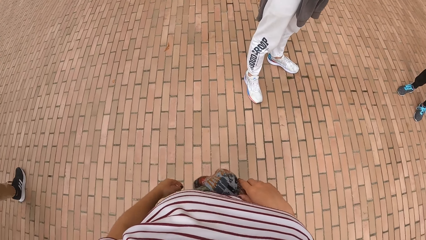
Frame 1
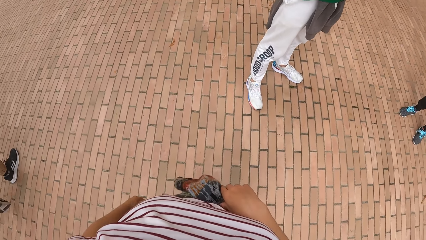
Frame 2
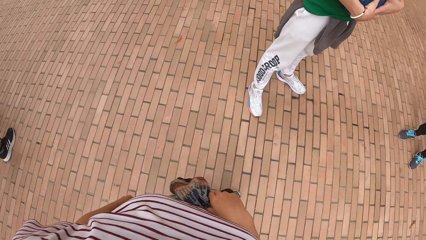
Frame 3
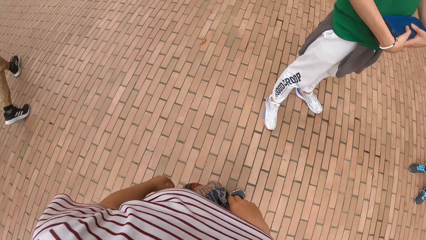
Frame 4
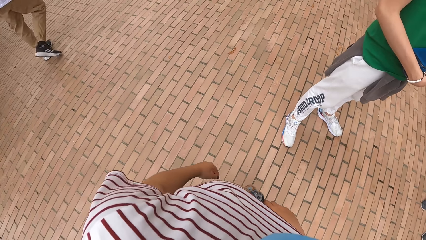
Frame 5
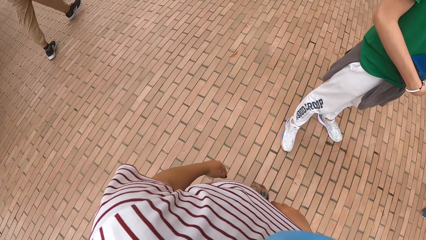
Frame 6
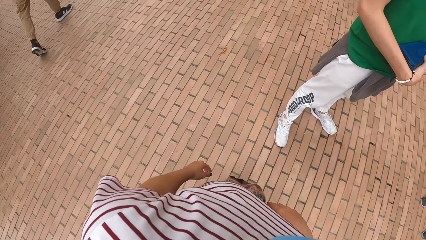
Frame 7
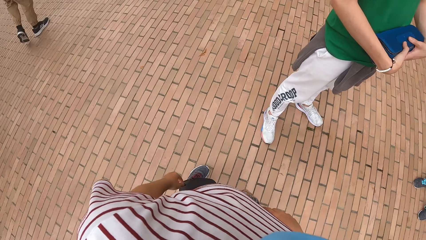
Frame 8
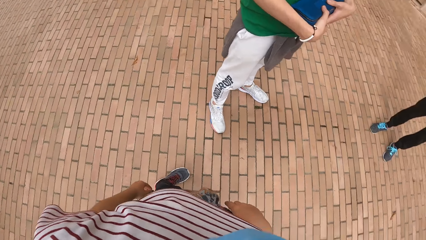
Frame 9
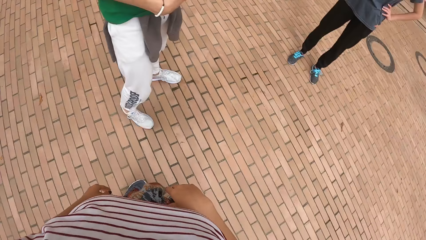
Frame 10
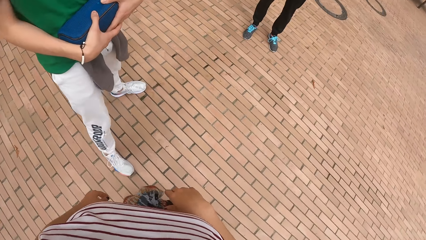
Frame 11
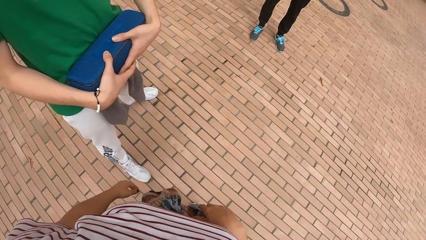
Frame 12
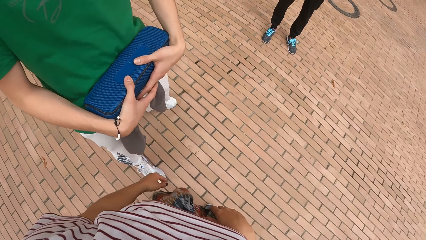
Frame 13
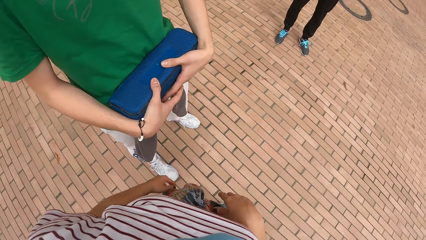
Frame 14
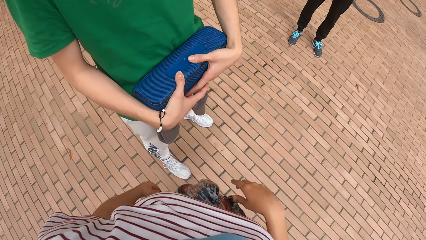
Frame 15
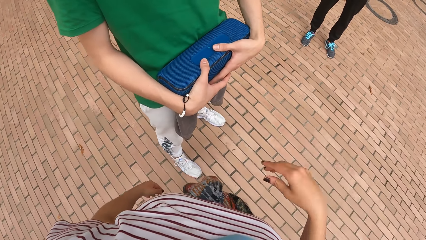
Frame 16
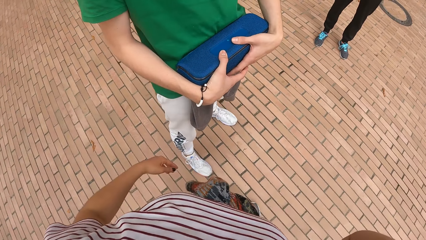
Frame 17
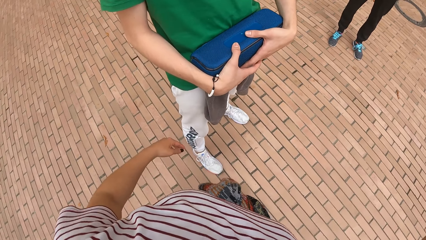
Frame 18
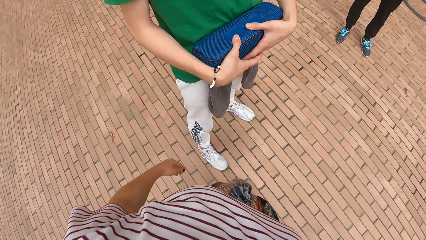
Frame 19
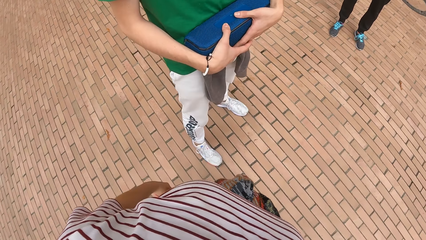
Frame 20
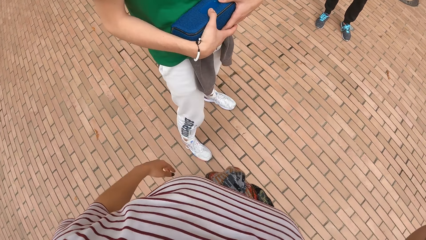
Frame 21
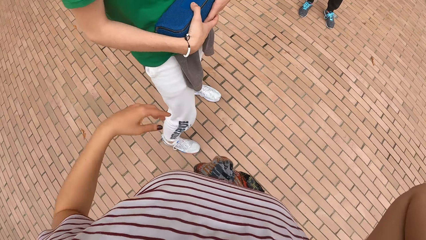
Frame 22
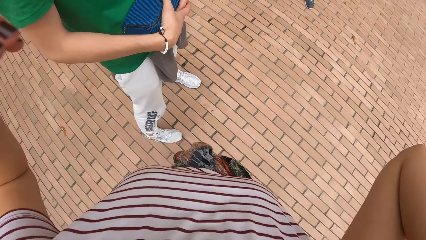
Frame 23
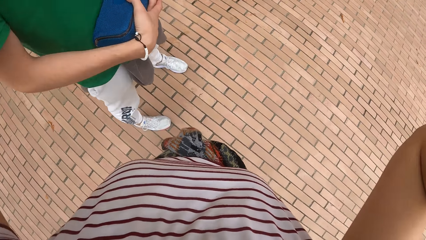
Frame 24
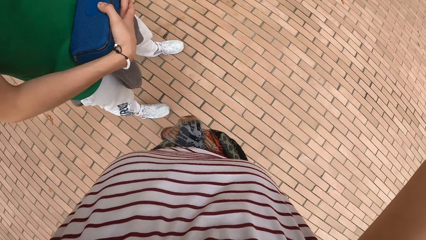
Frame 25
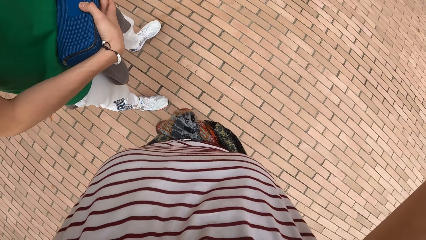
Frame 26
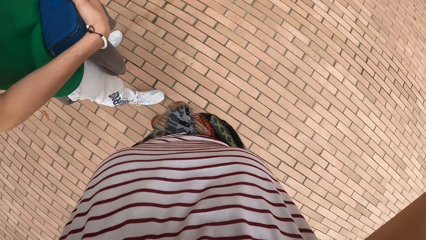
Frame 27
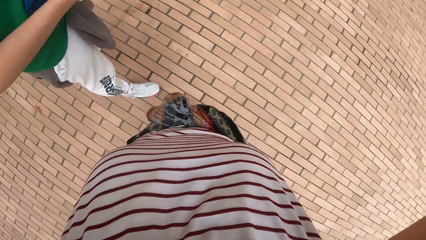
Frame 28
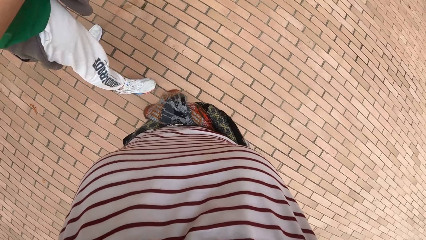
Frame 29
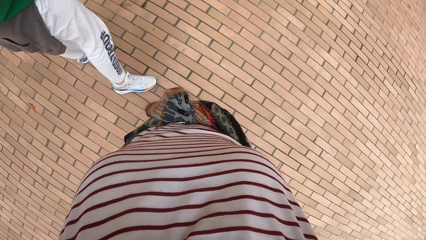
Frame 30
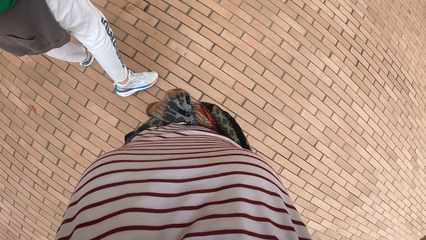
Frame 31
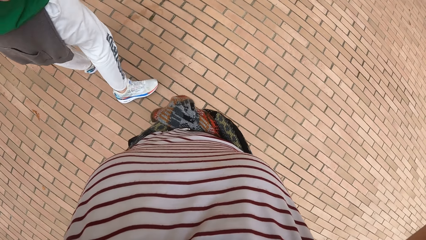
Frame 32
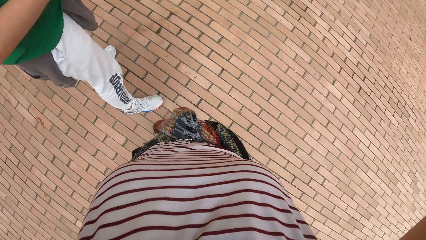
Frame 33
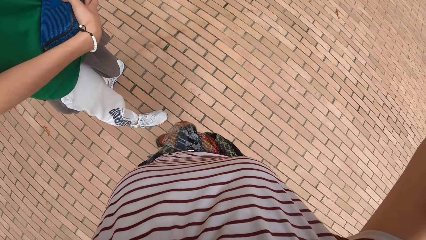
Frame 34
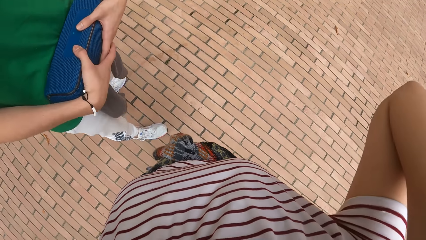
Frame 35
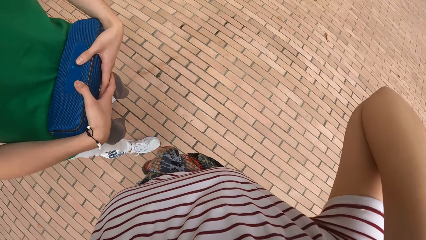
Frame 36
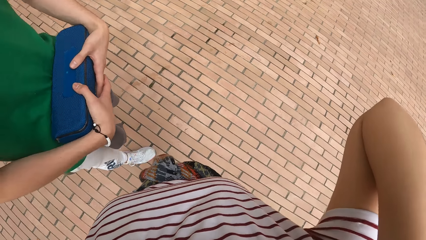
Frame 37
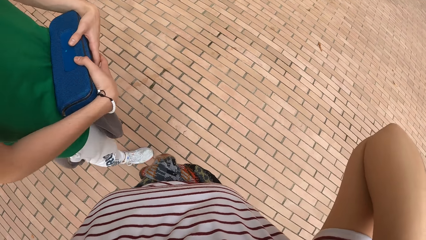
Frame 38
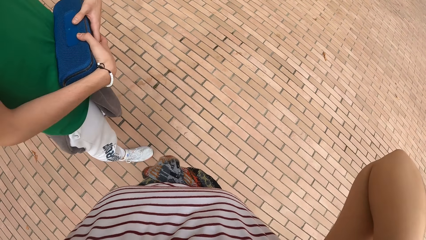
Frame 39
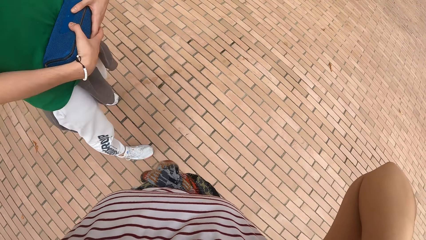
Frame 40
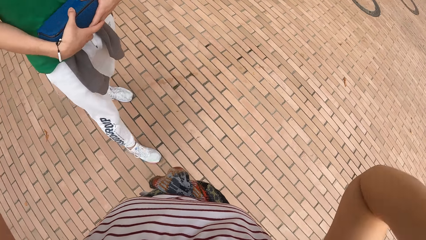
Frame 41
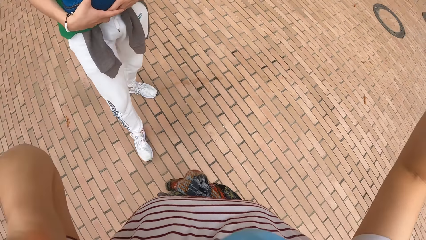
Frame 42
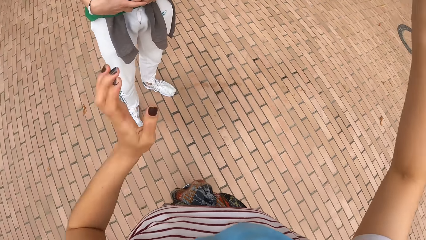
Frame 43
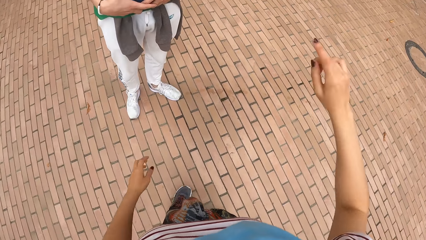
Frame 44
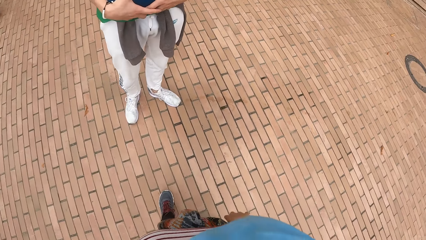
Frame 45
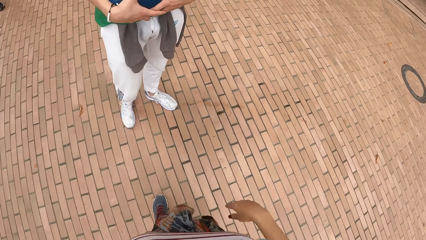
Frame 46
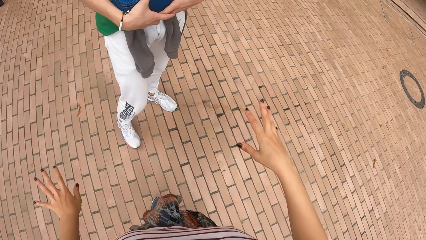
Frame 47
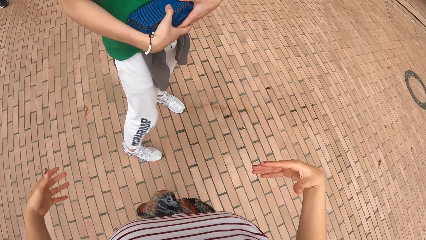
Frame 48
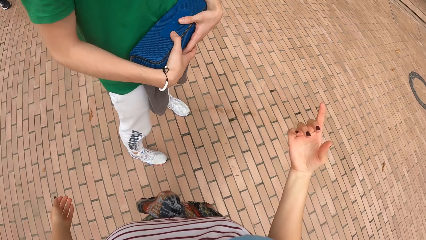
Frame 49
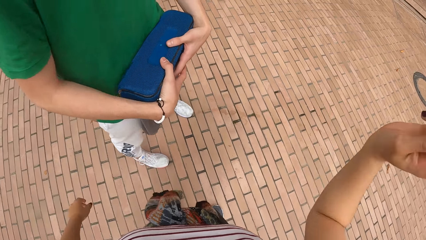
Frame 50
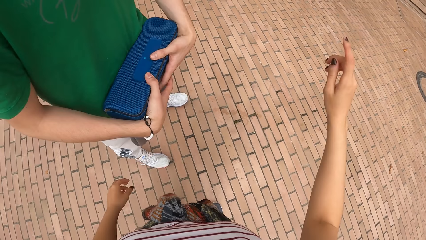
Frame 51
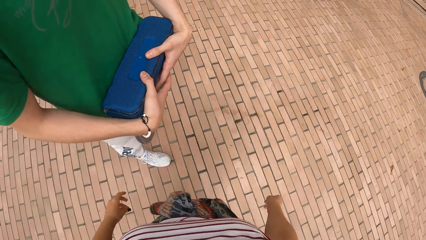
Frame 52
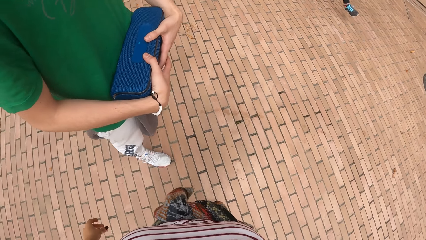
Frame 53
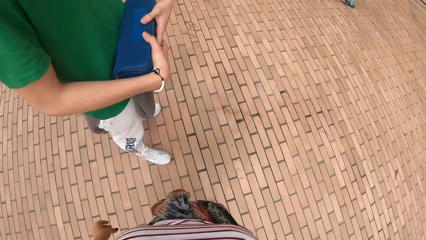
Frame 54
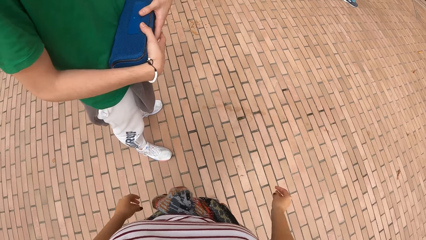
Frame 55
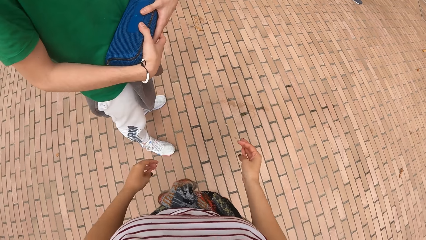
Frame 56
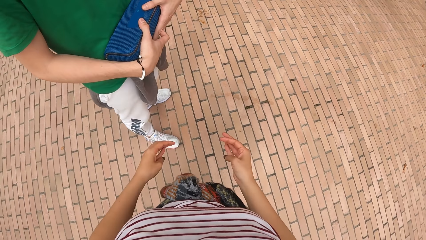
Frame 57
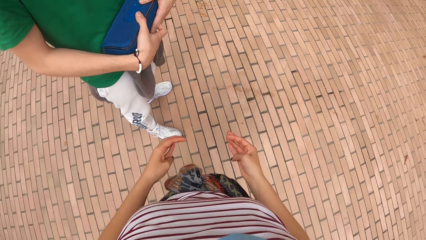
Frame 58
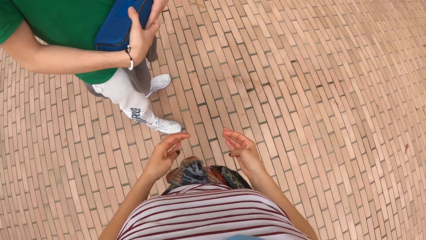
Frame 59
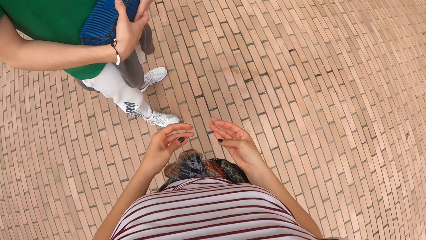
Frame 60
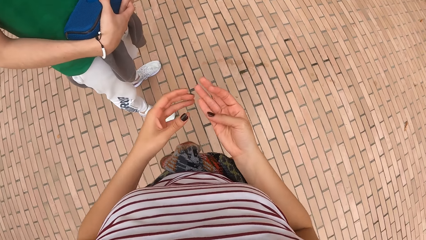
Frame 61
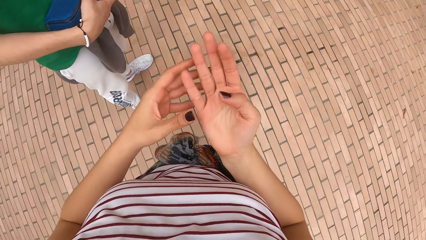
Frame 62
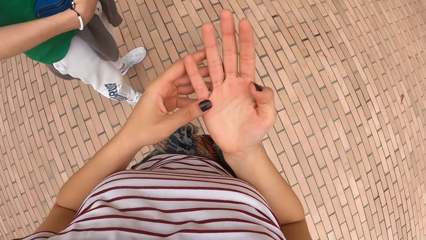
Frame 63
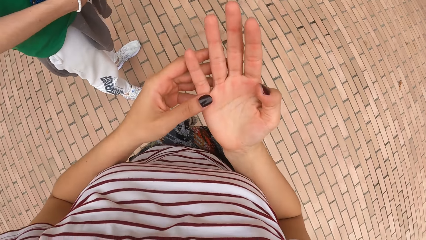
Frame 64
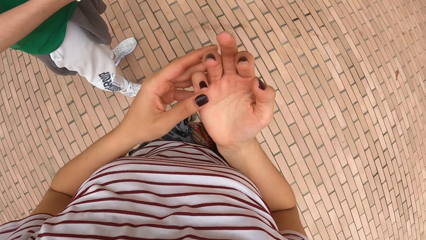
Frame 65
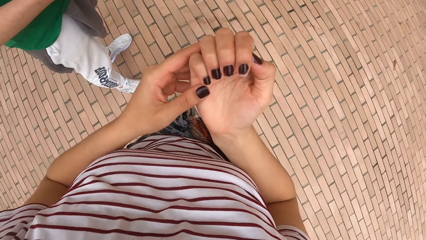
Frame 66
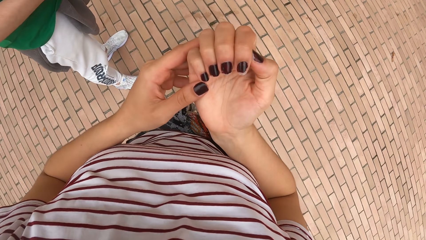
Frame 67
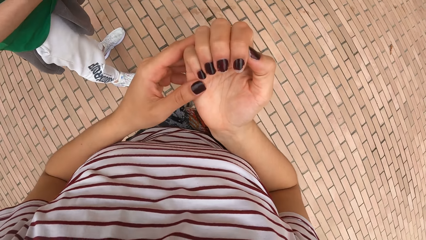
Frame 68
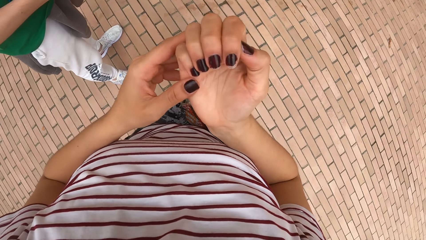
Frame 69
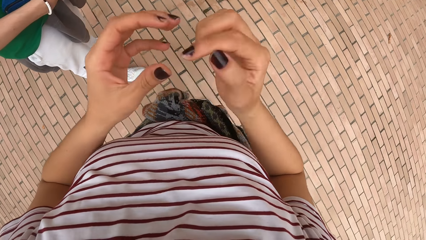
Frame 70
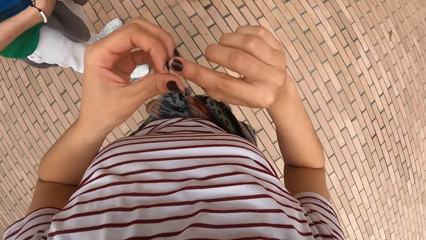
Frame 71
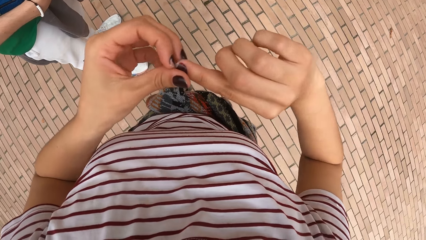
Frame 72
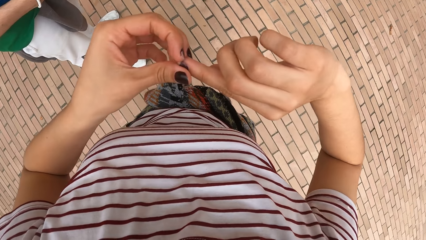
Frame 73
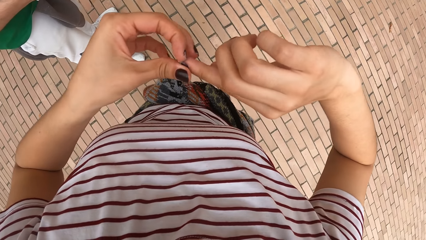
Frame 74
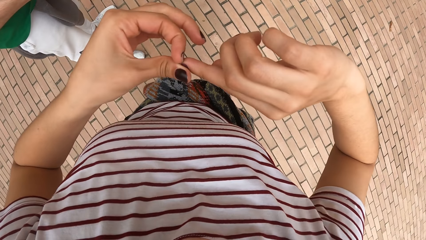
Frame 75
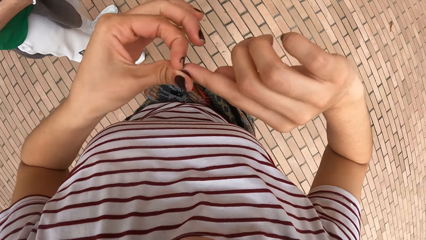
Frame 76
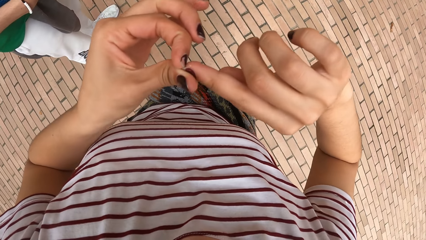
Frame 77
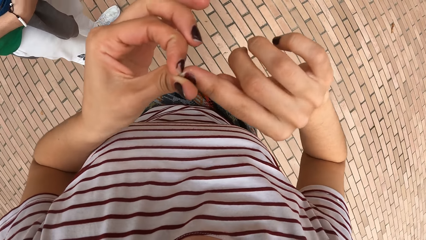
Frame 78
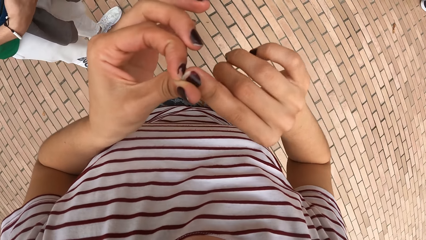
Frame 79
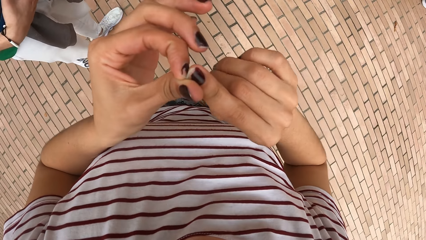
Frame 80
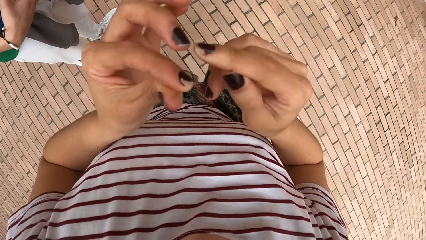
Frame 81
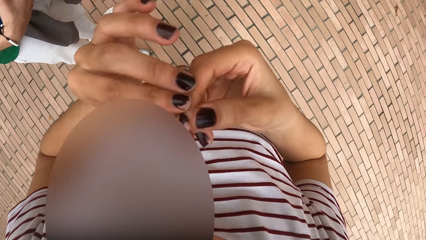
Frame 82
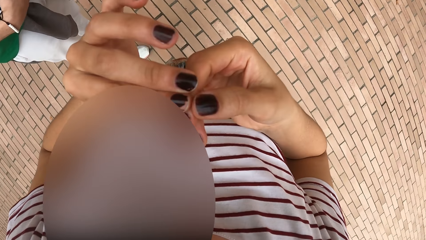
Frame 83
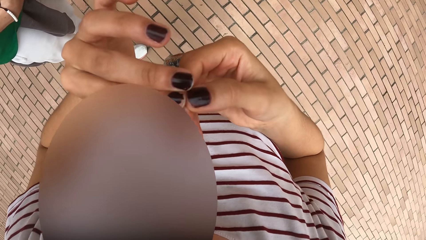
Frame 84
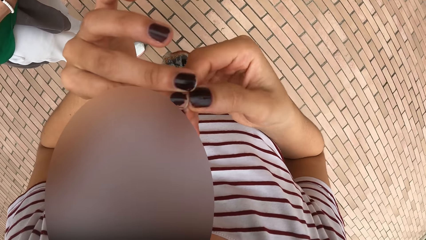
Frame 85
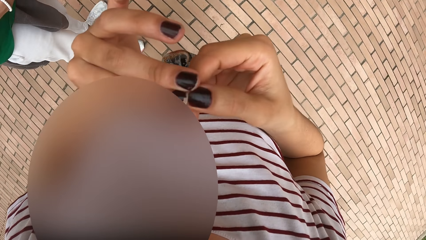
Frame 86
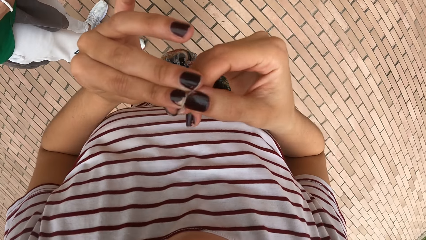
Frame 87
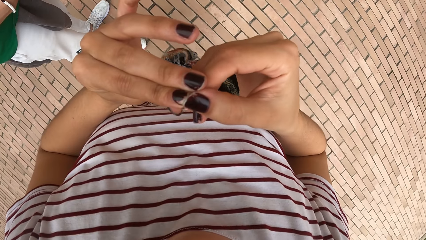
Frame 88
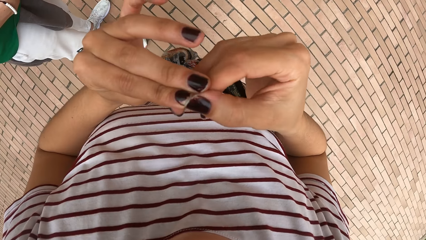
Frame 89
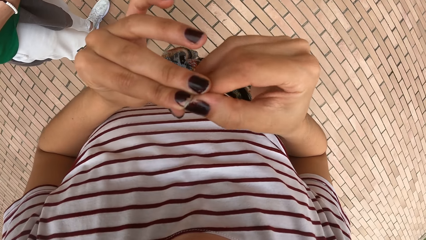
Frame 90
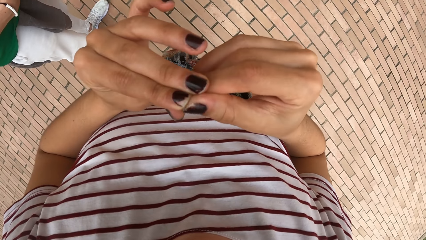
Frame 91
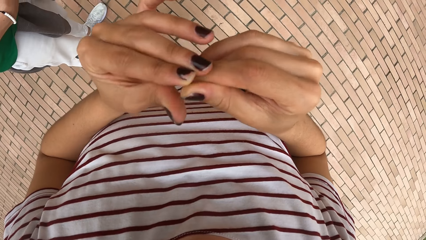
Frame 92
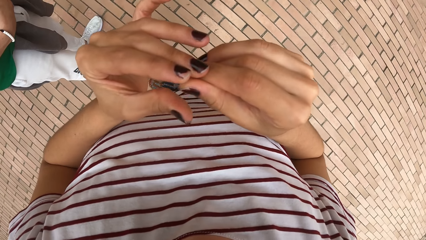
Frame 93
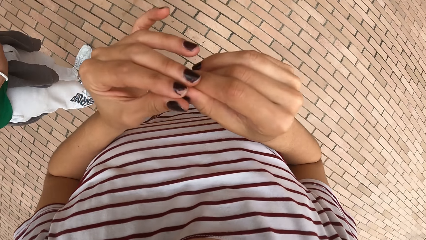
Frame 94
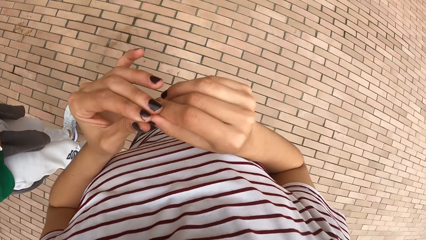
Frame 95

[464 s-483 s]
The camera wearer talks to friends. She adjusts the camera. She interacts with the man. She takes off dirt from her right fingers with her left hand and vice versa.
